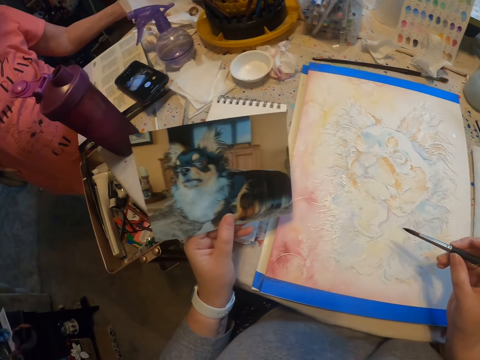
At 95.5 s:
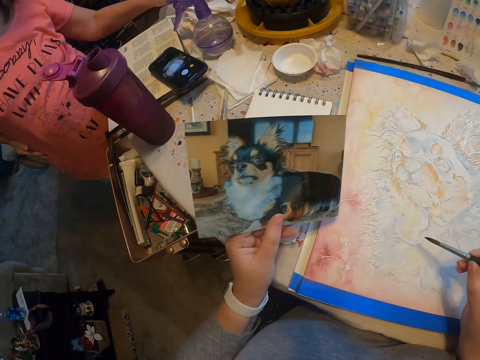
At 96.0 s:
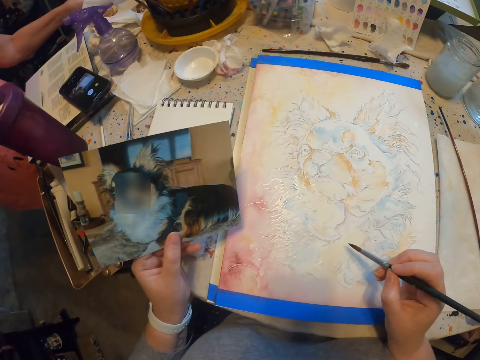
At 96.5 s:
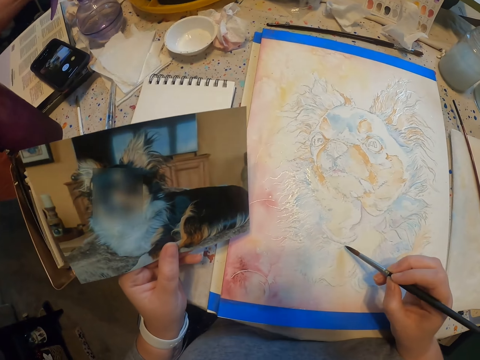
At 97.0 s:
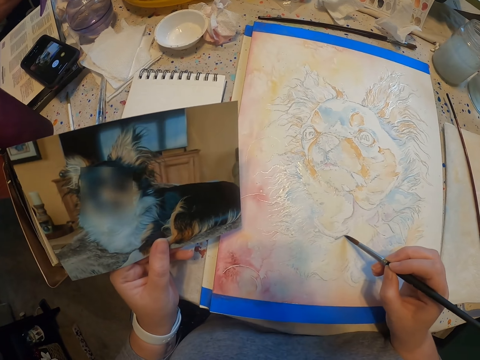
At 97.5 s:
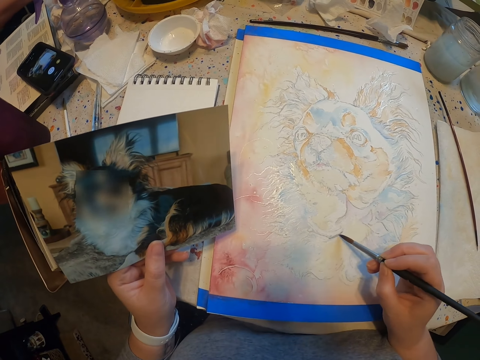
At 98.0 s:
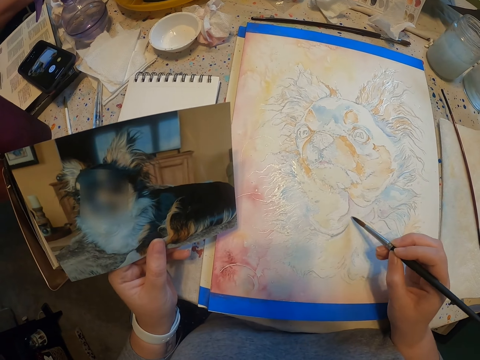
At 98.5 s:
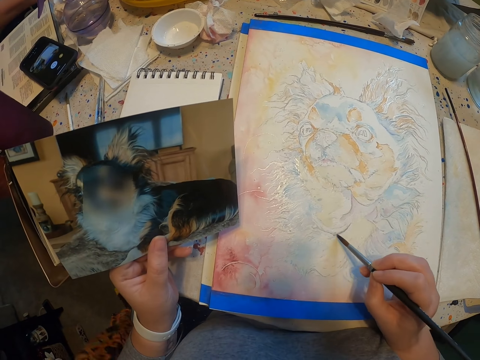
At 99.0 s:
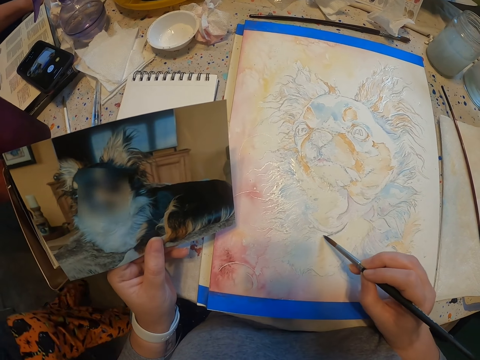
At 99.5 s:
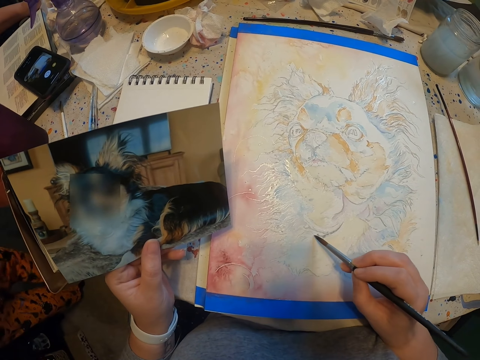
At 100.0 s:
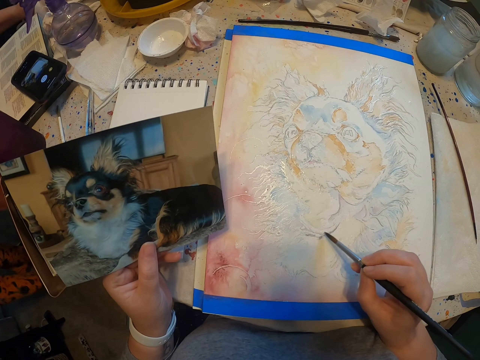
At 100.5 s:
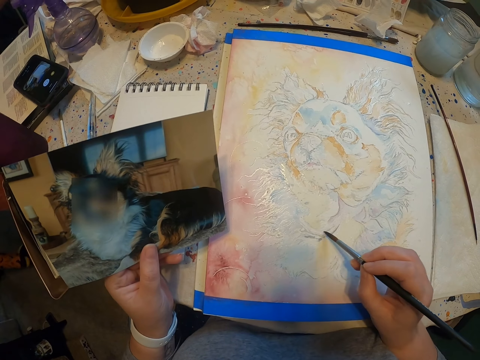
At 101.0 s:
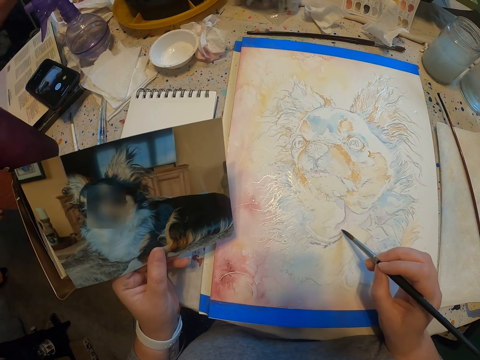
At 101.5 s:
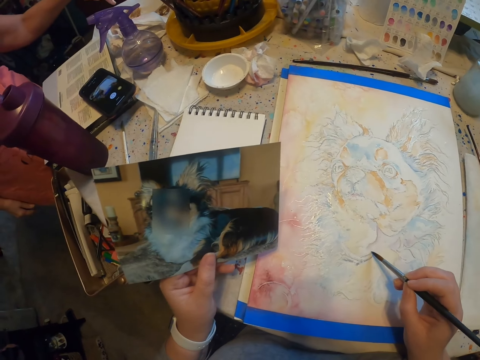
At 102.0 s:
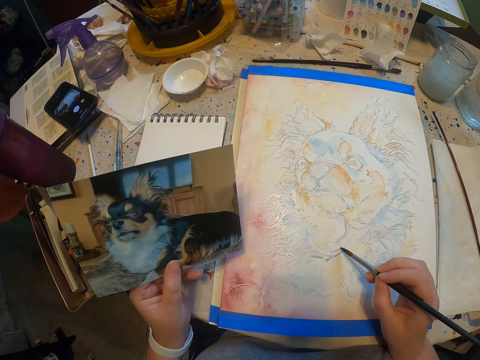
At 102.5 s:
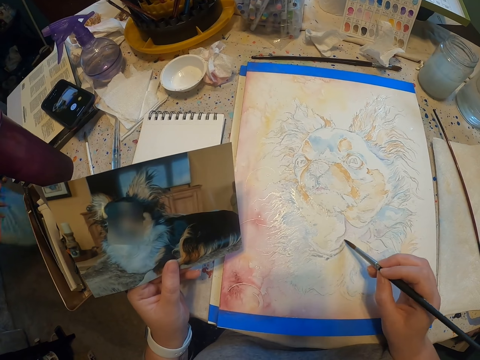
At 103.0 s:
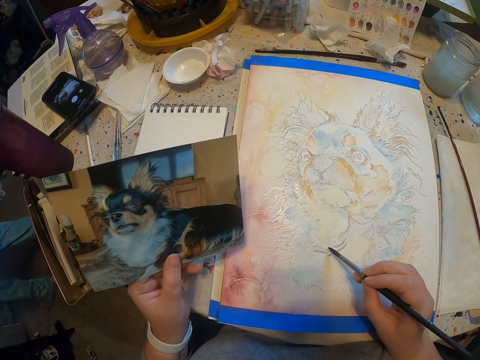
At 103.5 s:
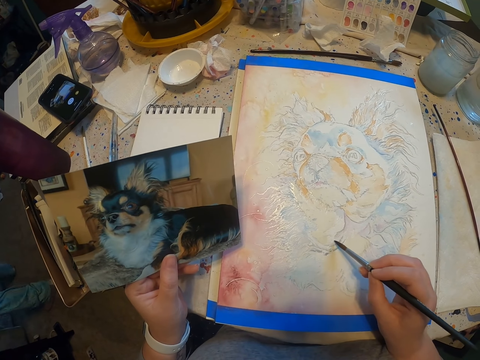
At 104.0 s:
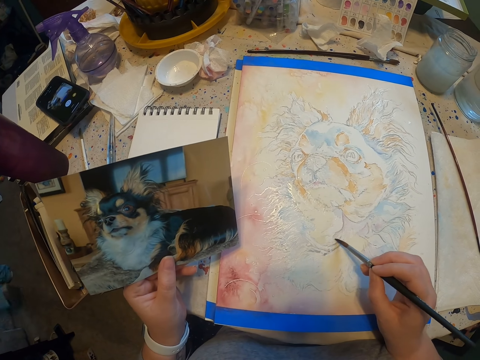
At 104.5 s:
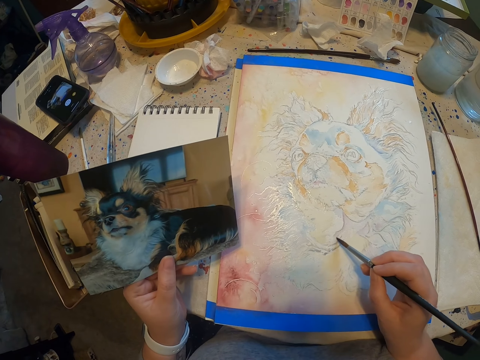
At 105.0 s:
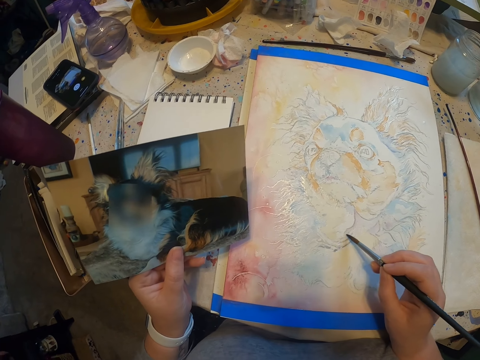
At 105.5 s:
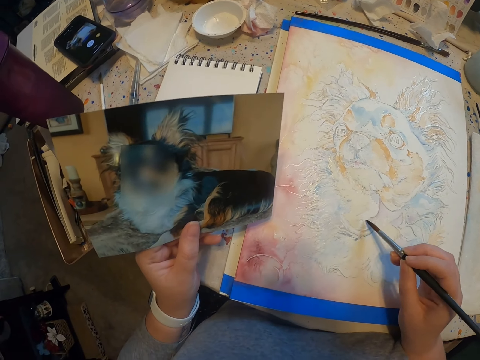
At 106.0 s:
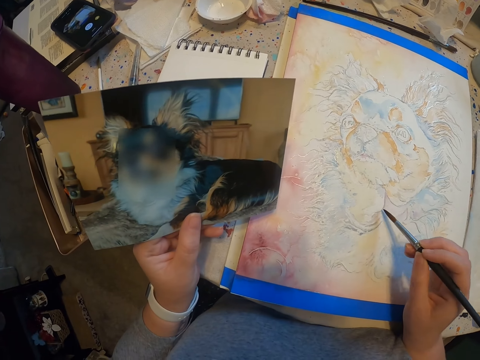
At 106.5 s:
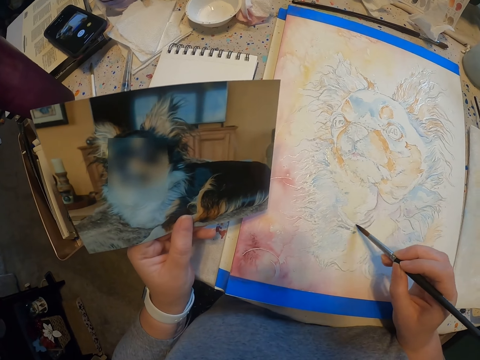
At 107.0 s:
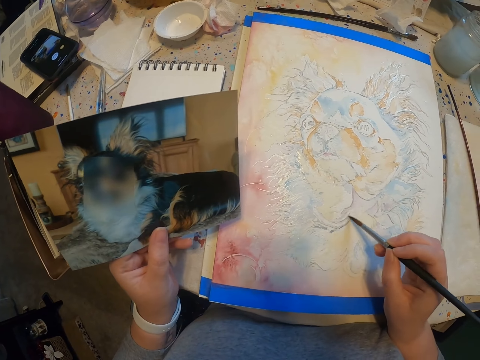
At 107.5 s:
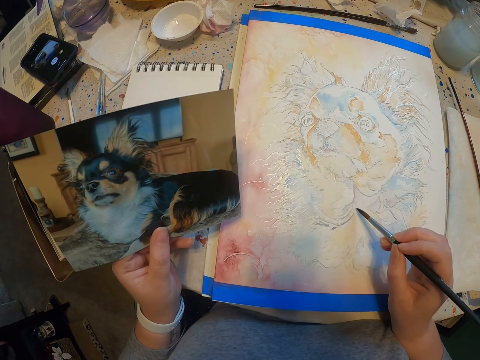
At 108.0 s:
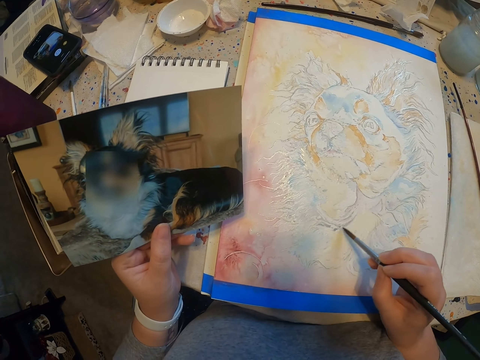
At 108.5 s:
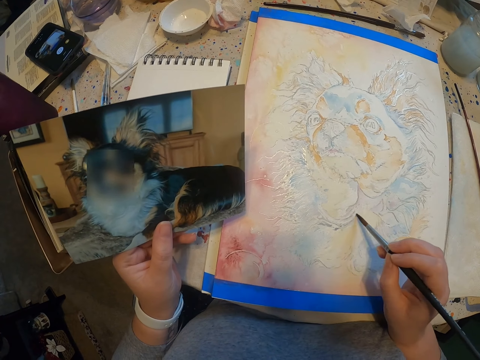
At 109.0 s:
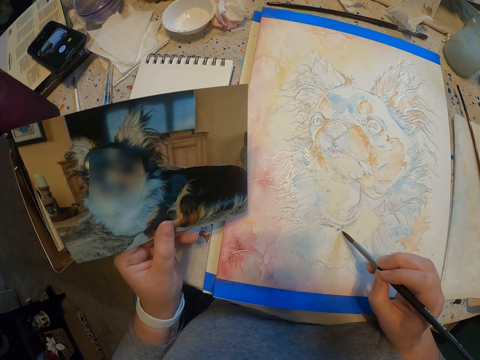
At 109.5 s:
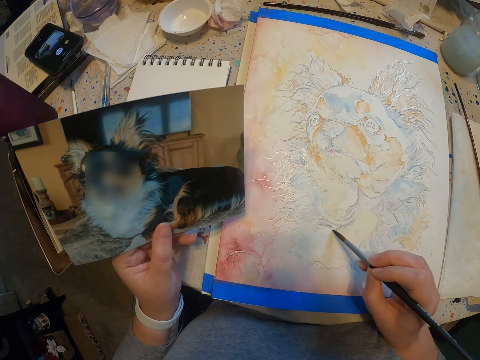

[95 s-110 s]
The camera wearer stares at a picture. They paint a portrait on the table. A lady stands in the room.

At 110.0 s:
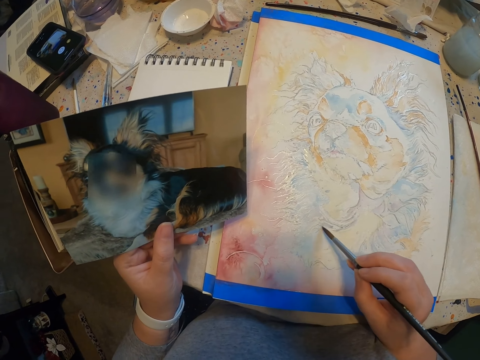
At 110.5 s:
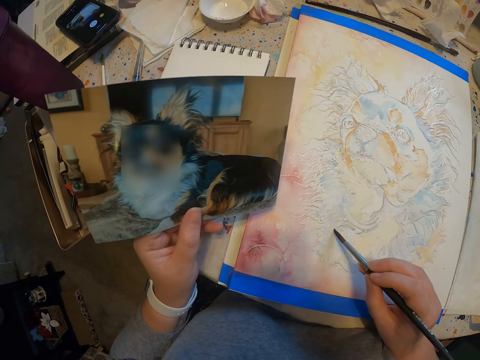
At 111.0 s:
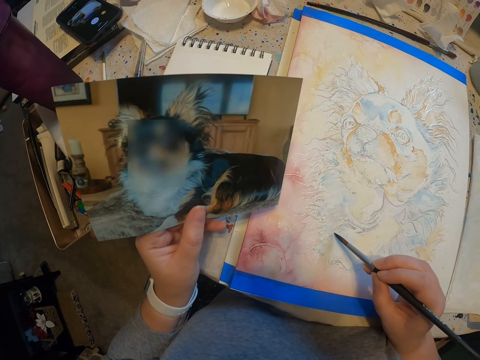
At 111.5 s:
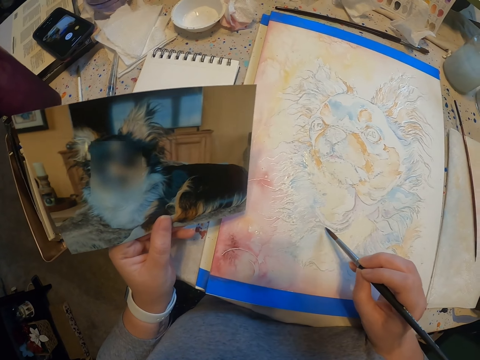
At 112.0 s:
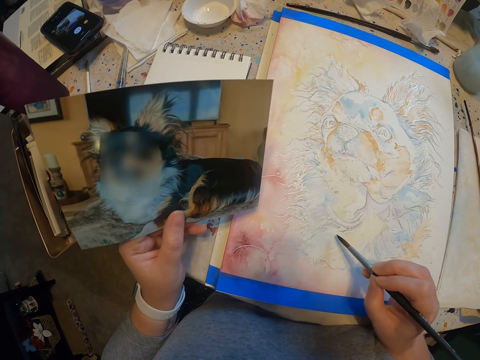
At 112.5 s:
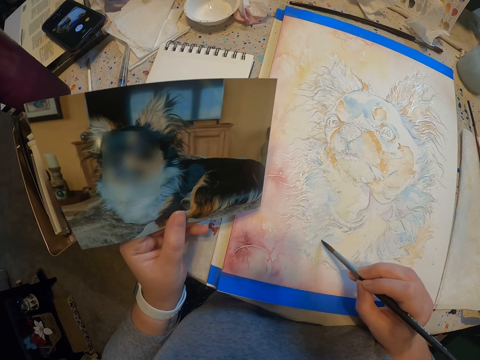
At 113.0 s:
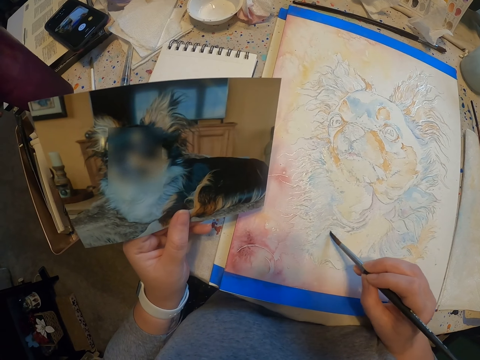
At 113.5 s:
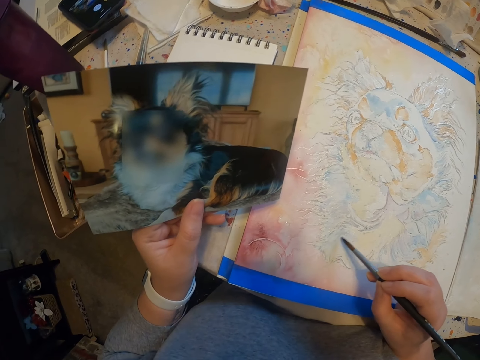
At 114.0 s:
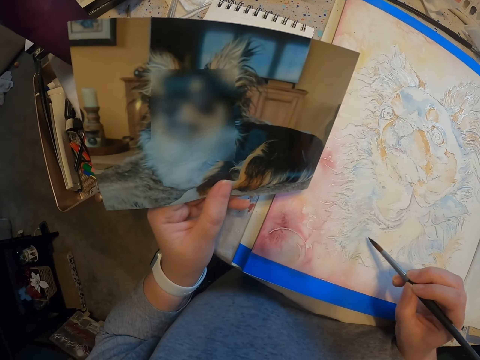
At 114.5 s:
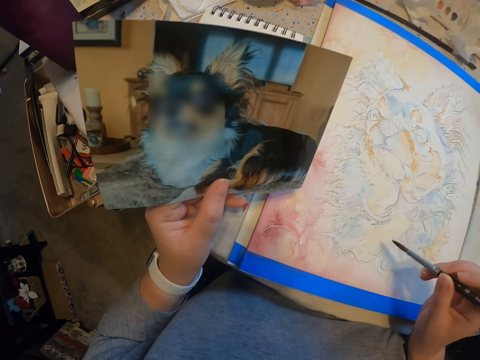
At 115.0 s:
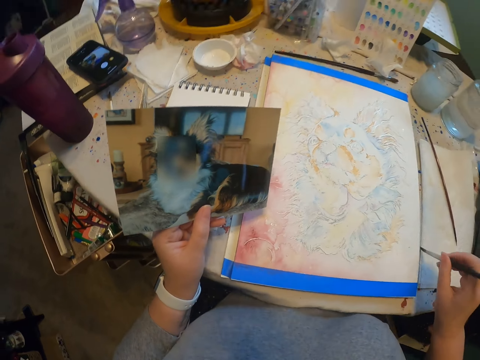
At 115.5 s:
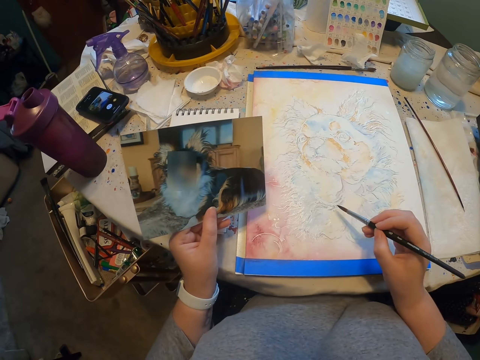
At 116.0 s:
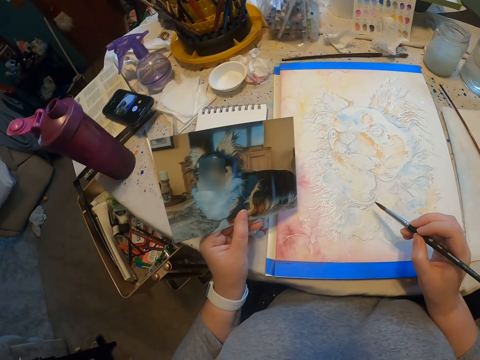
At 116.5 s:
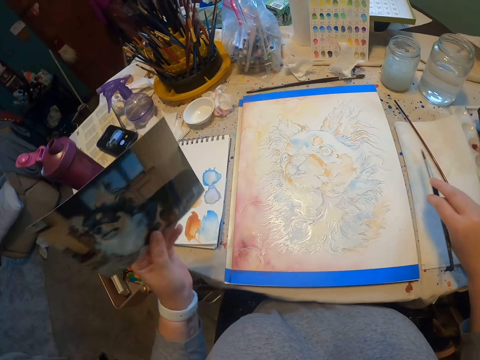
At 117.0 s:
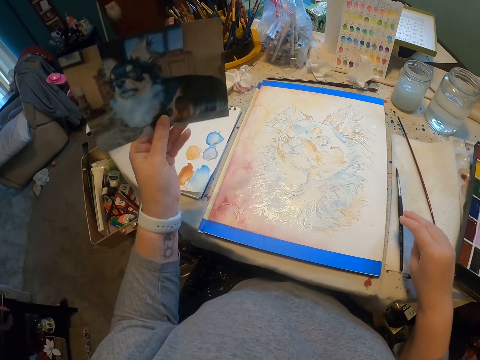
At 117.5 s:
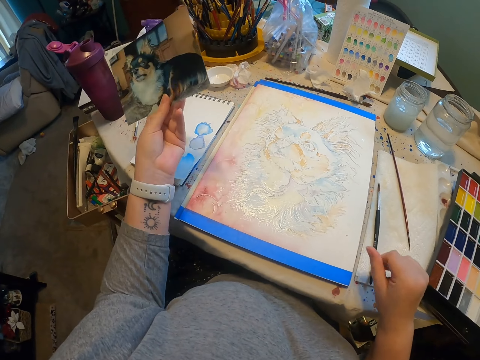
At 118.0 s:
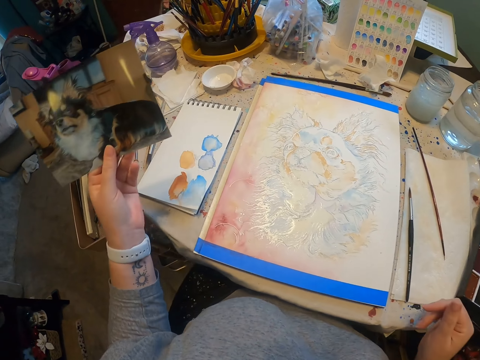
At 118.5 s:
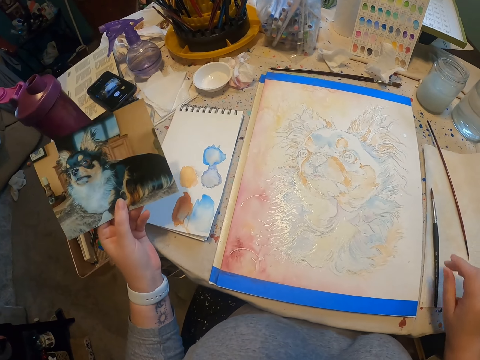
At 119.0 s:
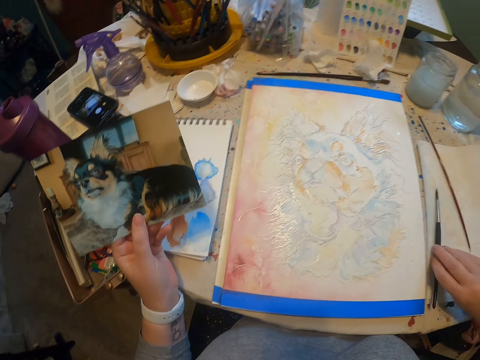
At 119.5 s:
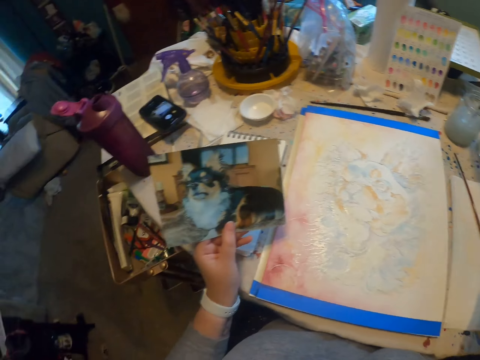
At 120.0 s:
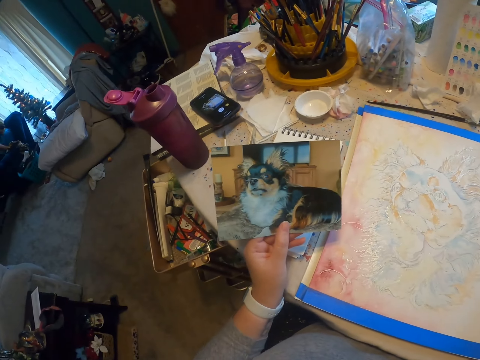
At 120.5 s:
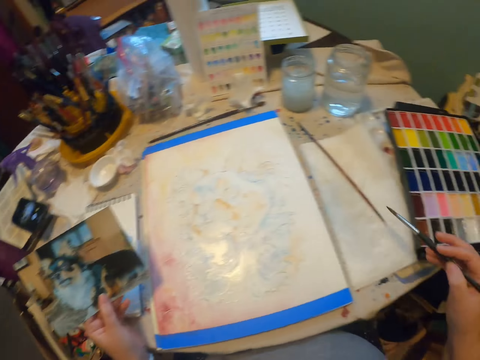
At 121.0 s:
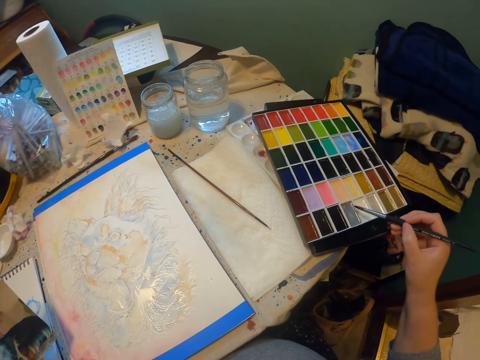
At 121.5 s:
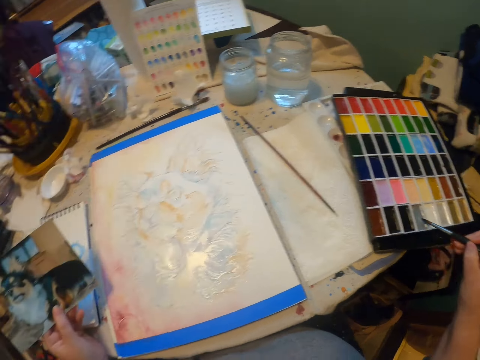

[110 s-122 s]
The camera wearer paints on a piece of paper. They paint a portrait on the table. They place a paintbrush on a cloth on the table. They pick up a brush on the table and dip the paintbrush in a solvent tin. They scoop paint with the paintbrush and brush on a color paint tray.
